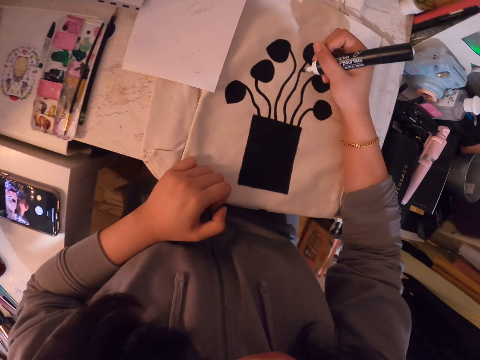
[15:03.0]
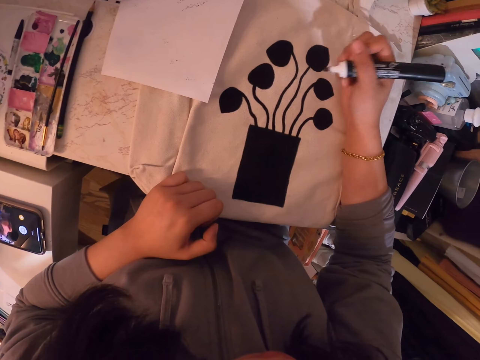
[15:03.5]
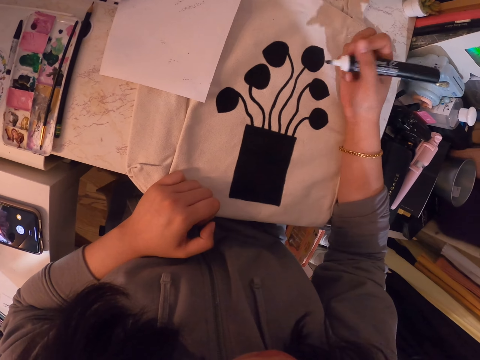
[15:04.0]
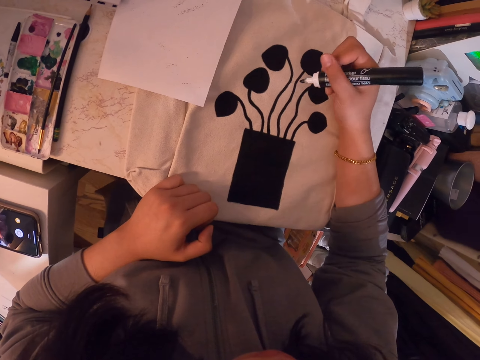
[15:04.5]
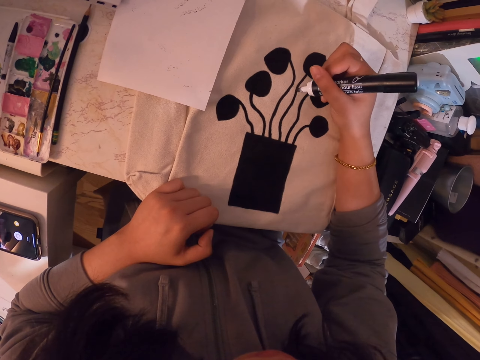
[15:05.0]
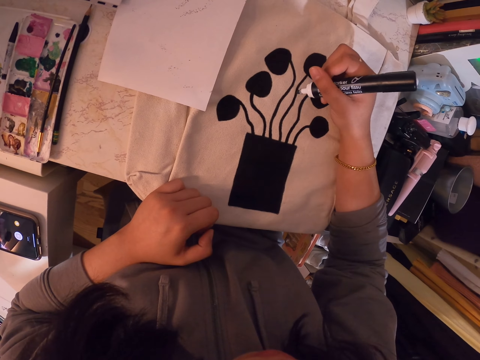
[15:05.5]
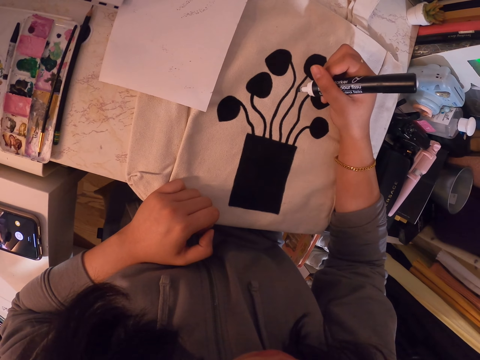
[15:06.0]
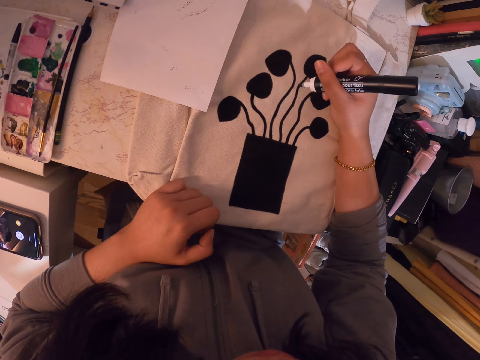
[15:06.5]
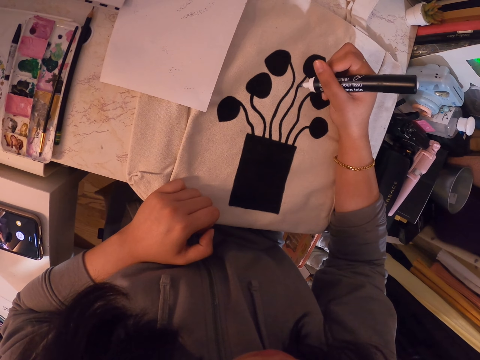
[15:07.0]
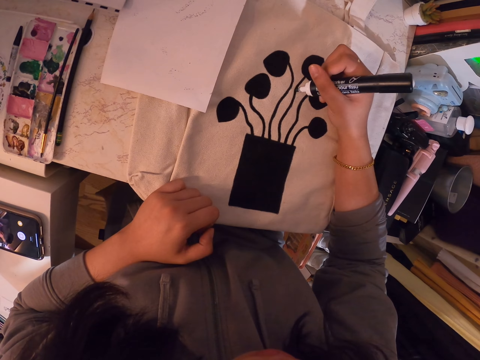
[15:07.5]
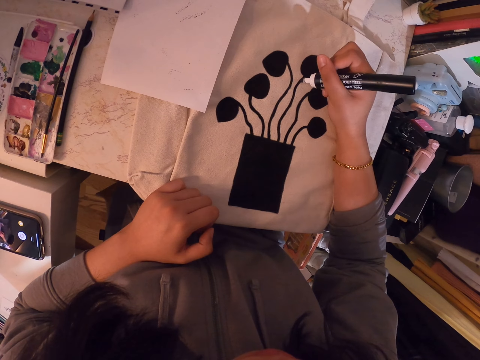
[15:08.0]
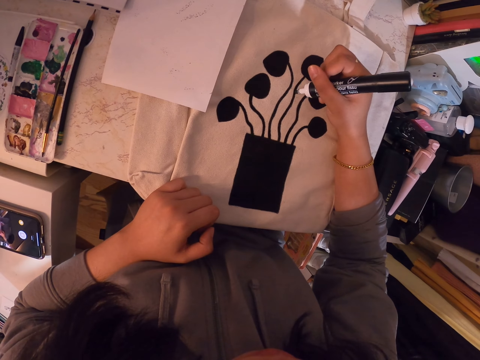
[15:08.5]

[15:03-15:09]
The camera wearer wipes her mouth with her hand. She draws the paint.

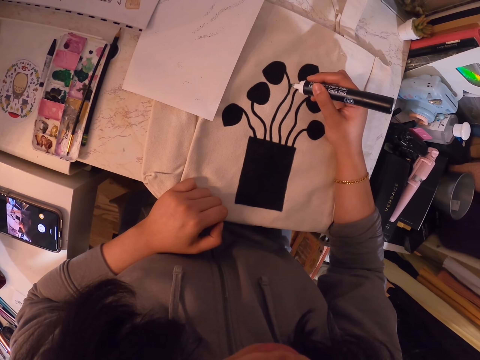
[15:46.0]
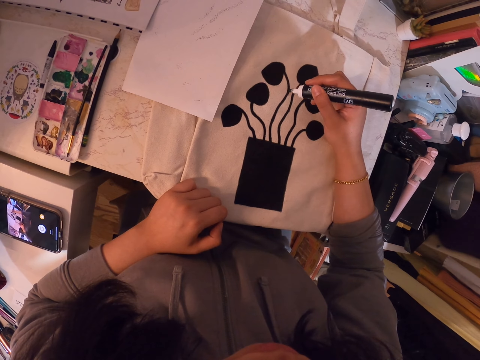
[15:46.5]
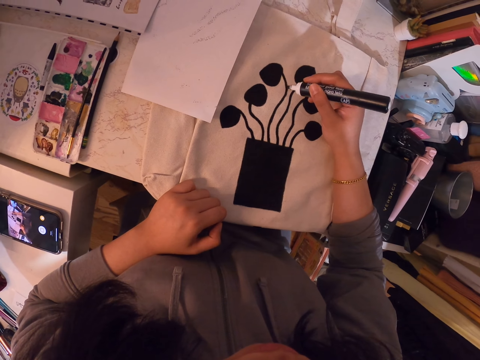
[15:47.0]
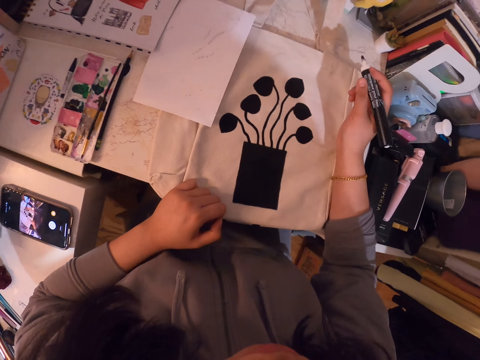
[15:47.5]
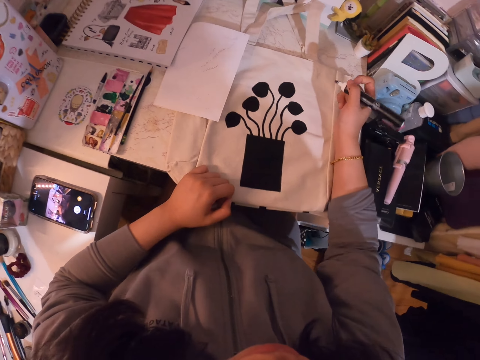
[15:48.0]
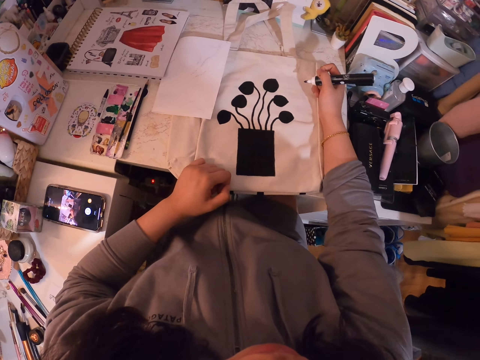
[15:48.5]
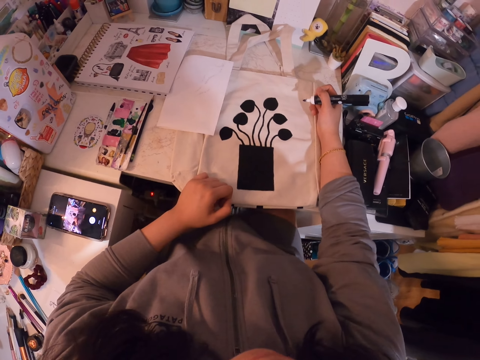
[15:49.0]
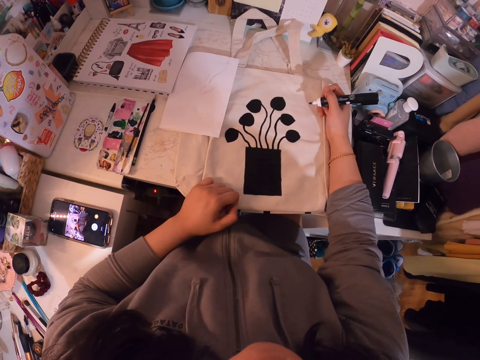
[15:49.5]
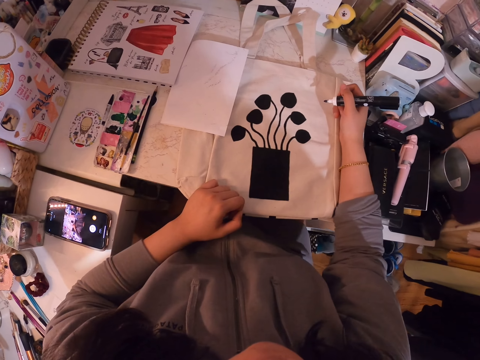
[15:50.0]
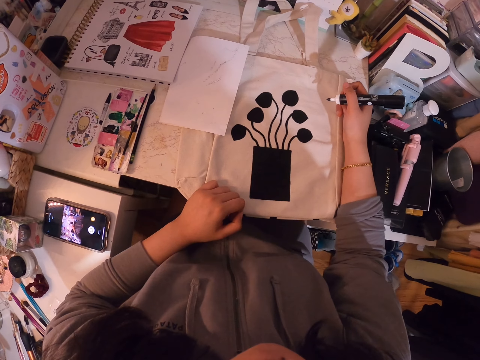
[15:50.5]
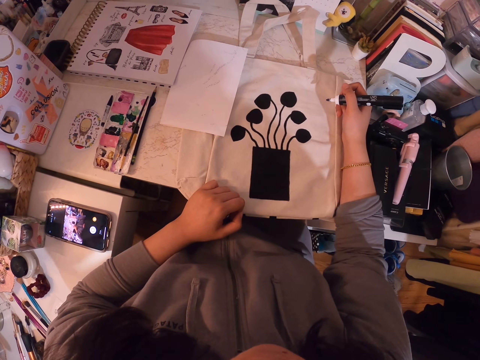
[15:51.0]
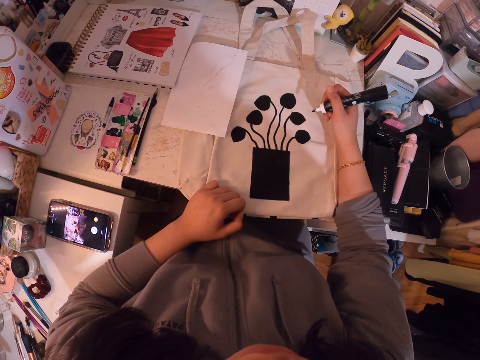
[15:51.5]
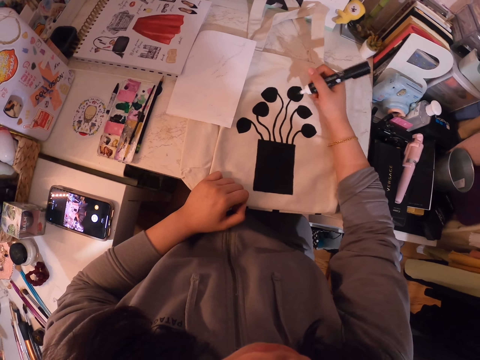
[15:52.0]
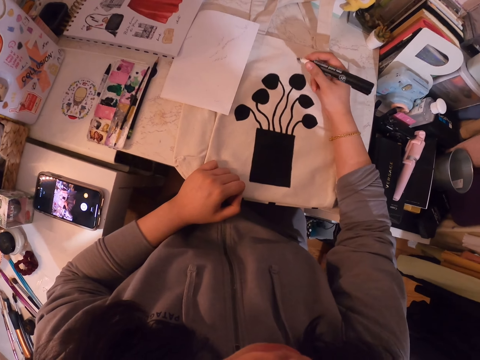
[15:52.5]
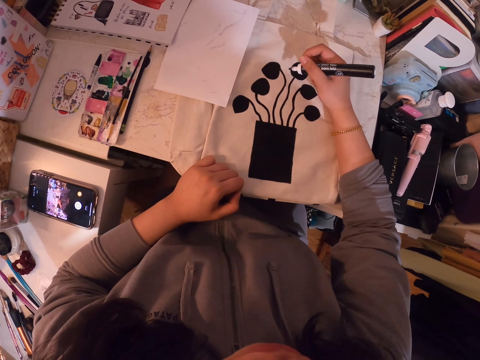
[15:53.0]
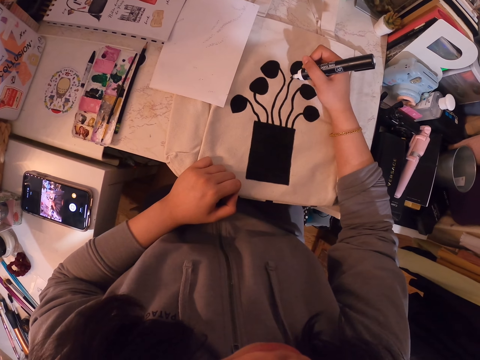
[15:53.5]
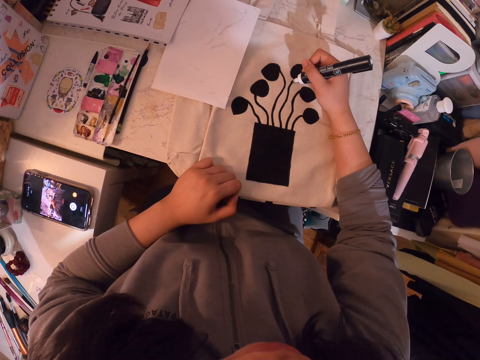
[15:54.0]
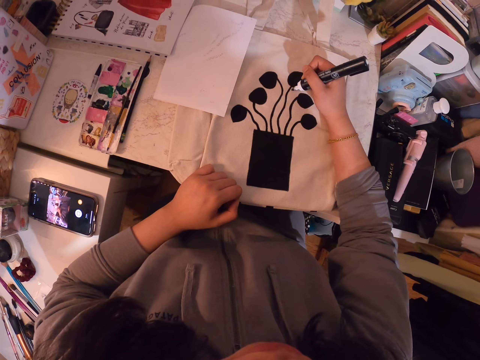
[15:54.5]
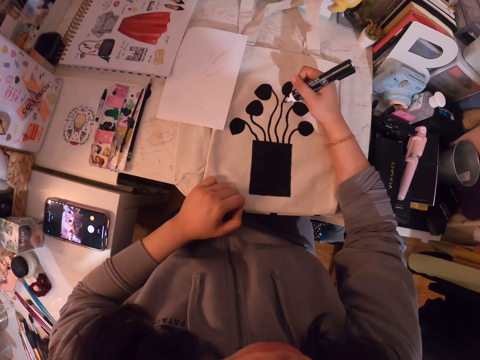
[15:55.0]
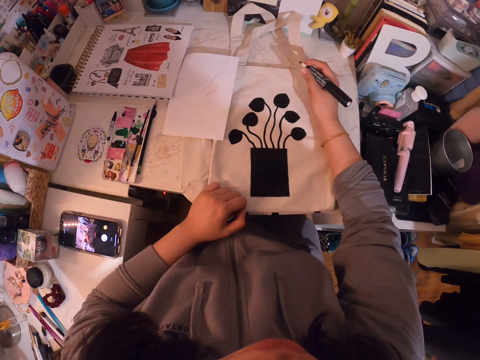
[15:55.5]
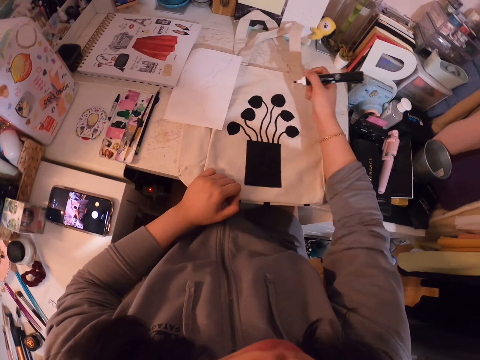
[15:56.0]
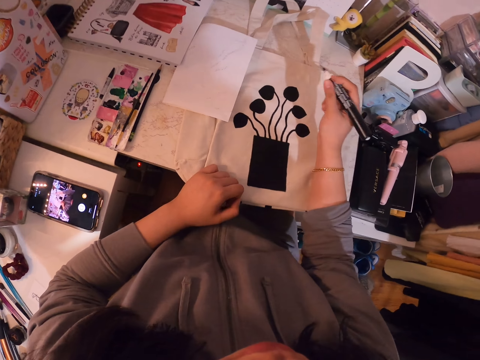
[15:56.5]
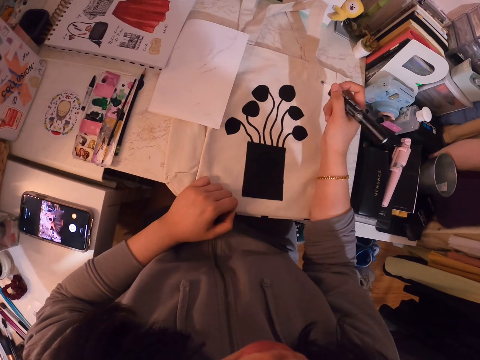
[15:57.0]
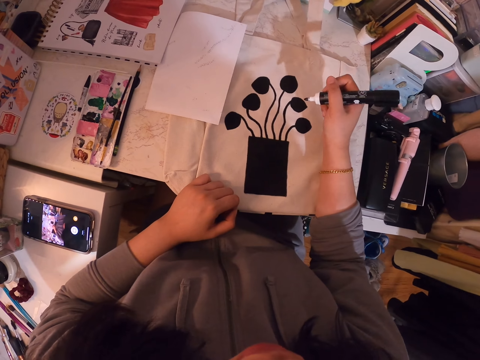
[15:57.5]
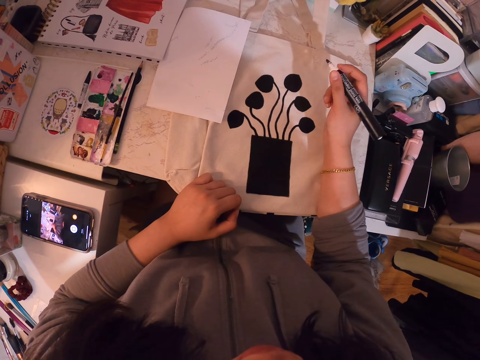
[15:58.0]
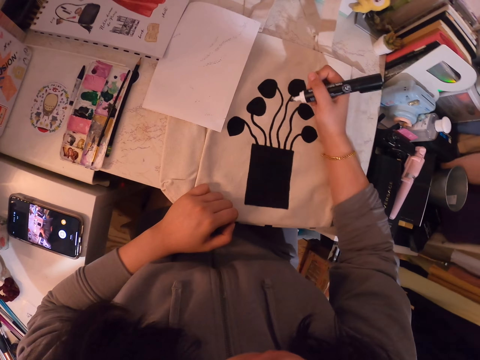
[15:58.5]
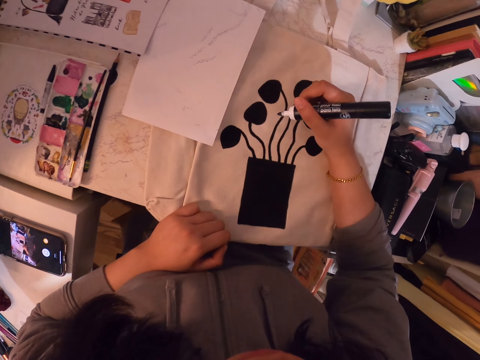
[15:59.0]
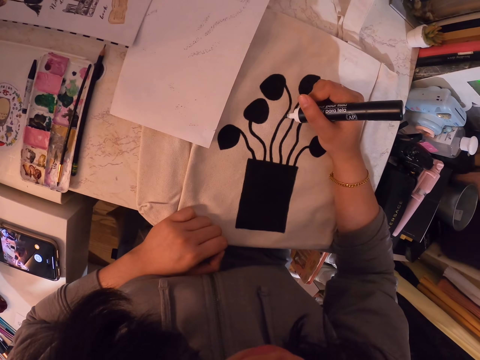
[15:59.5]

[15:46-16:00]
The camera wearer paints on the paper with a painting pen. They stop drawing. They look at the diagram. They draw the paint.

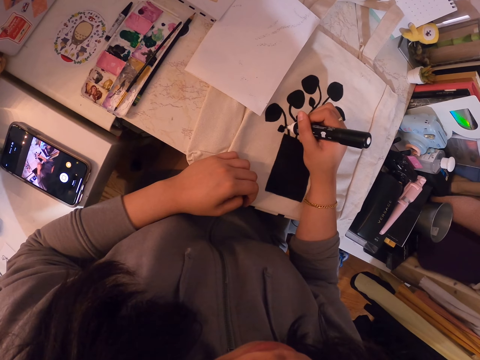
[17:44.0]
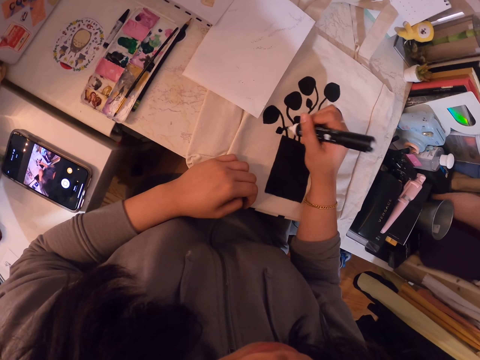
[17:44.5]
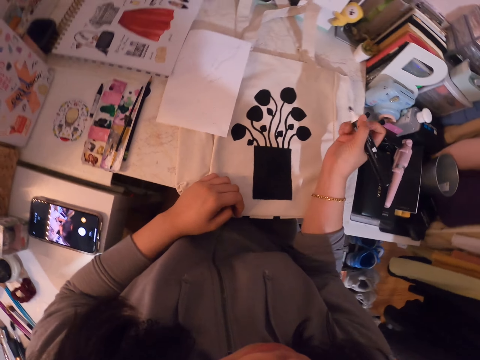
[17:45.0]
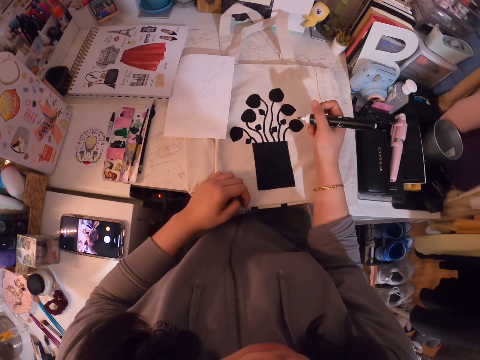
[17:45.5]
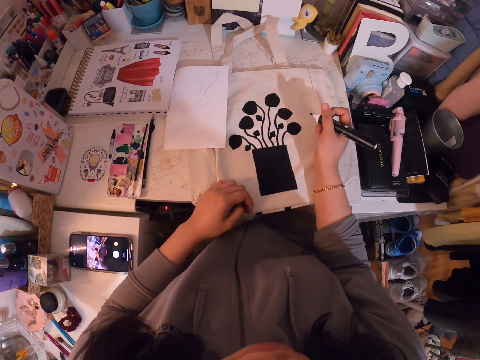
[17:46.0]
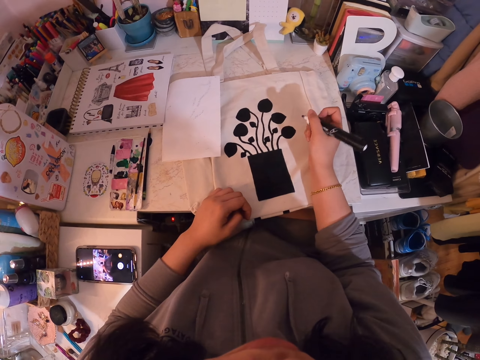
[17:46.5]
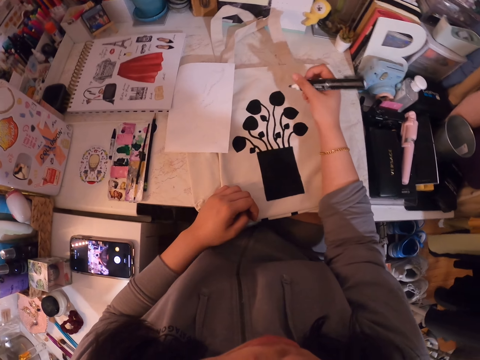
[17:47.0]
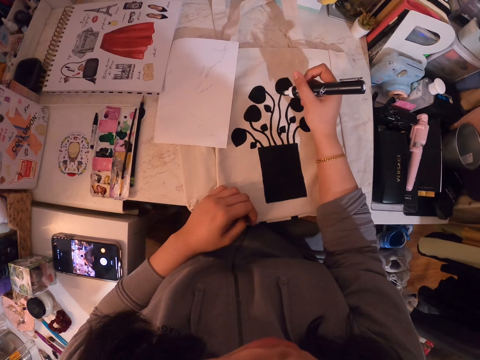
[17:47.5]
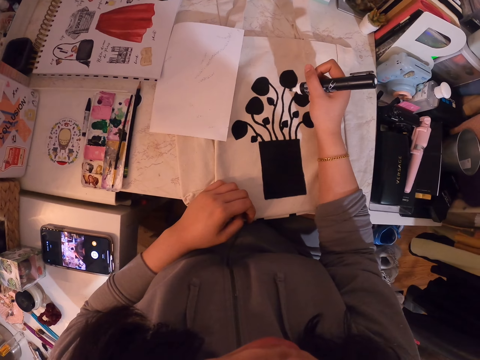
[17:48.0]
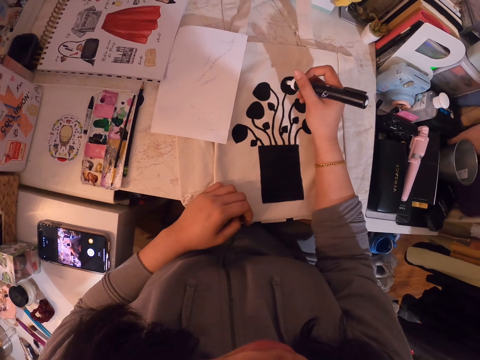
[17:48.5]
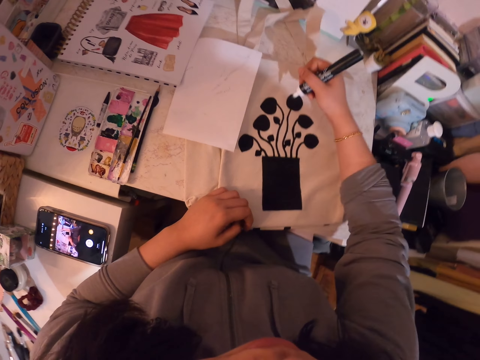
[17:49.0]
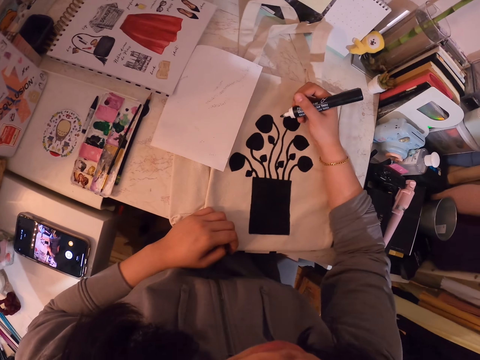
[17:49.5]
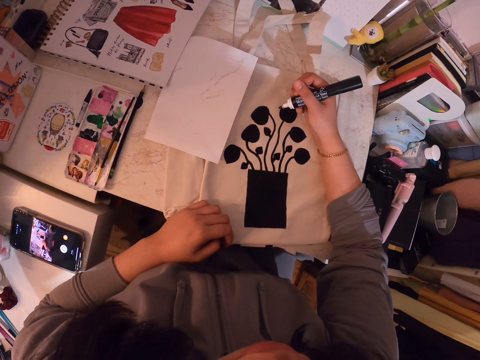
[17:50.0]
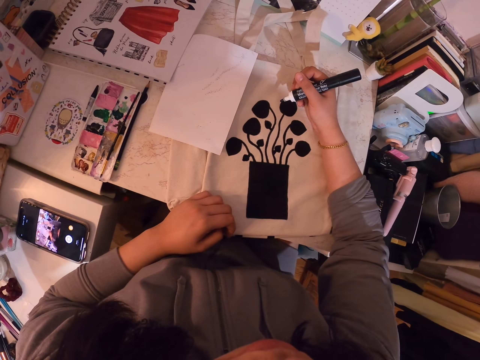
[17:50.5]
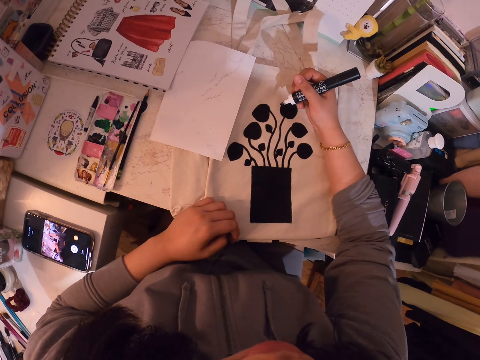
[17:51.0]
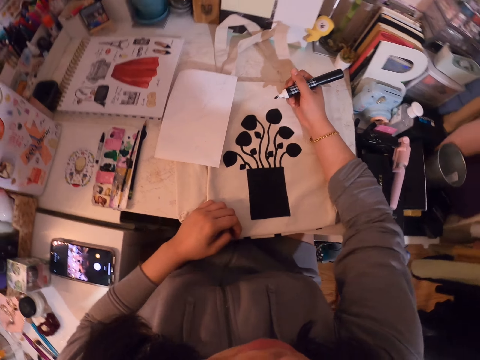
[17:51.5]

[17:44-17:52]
The camera wearer paints on the paper with a painting pen. They pause painting.
